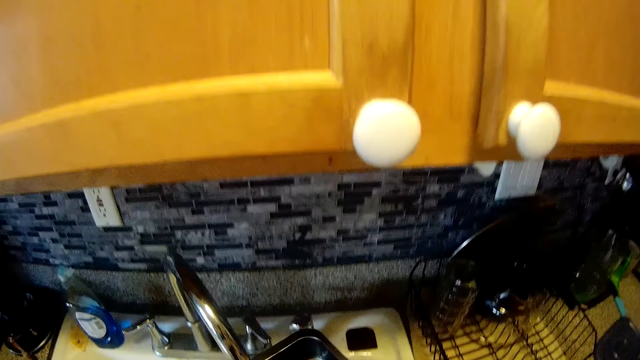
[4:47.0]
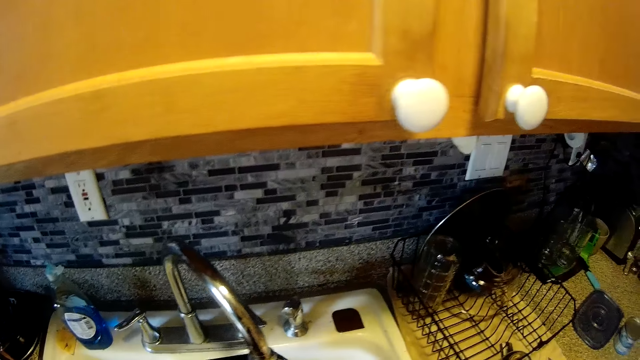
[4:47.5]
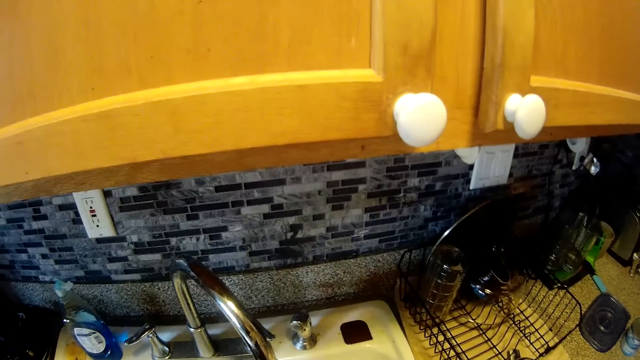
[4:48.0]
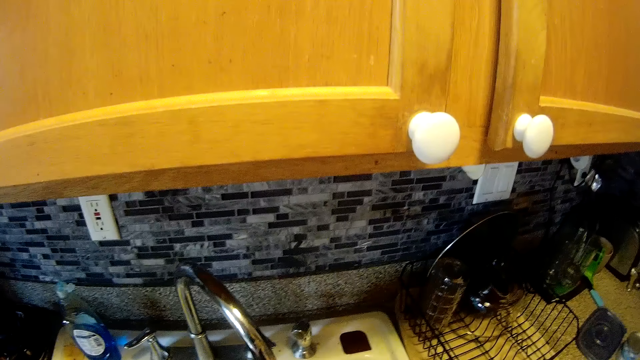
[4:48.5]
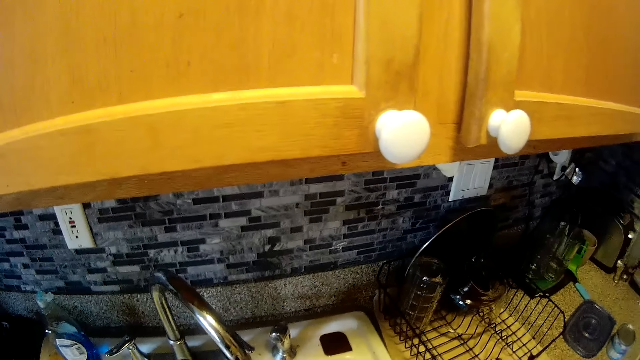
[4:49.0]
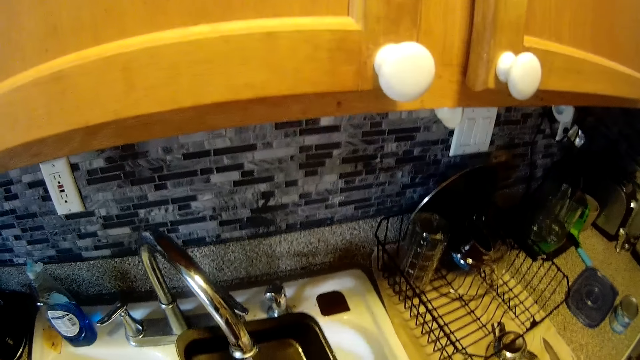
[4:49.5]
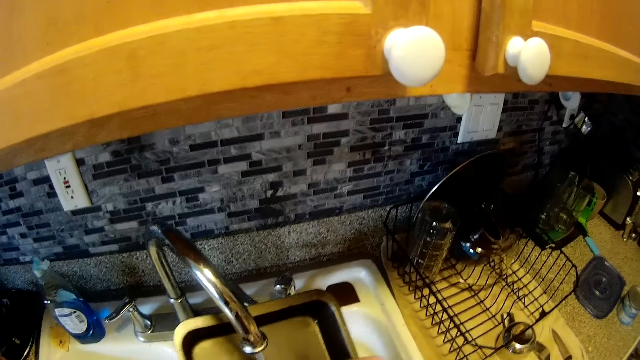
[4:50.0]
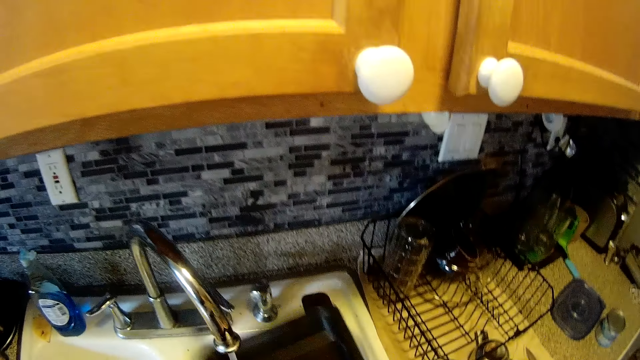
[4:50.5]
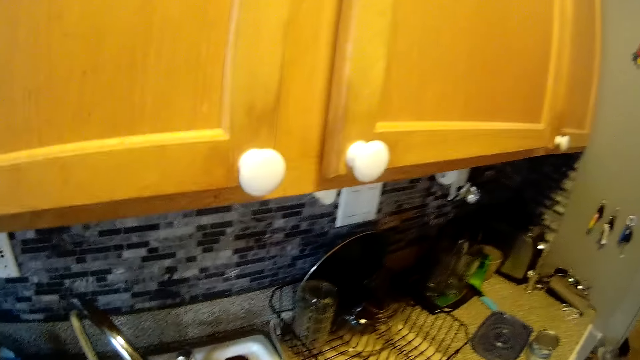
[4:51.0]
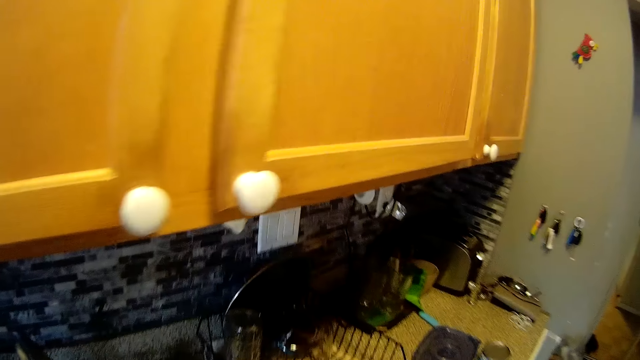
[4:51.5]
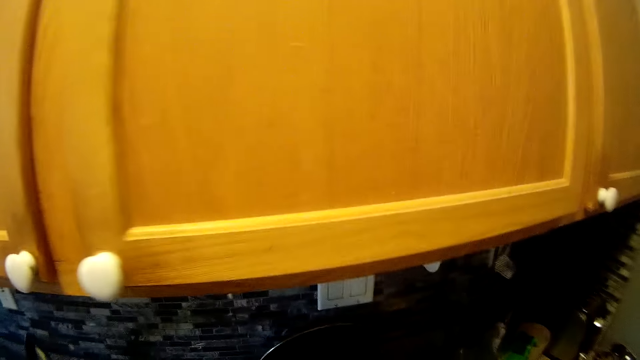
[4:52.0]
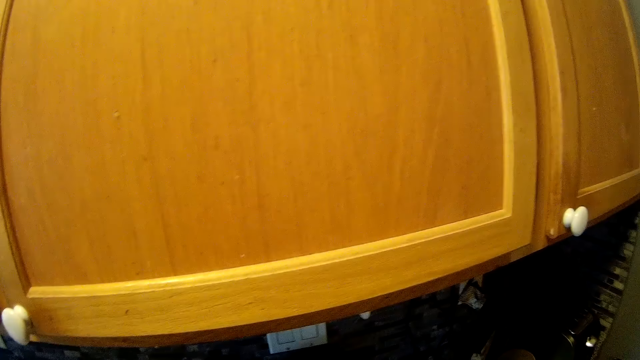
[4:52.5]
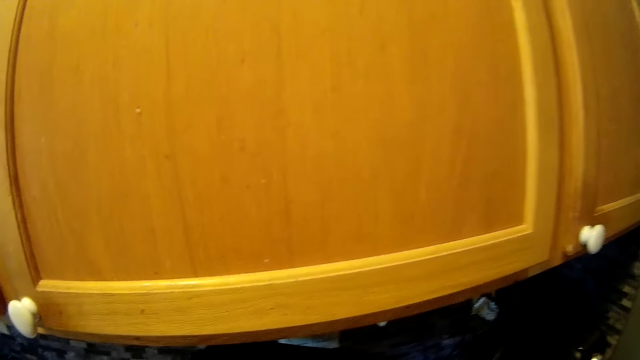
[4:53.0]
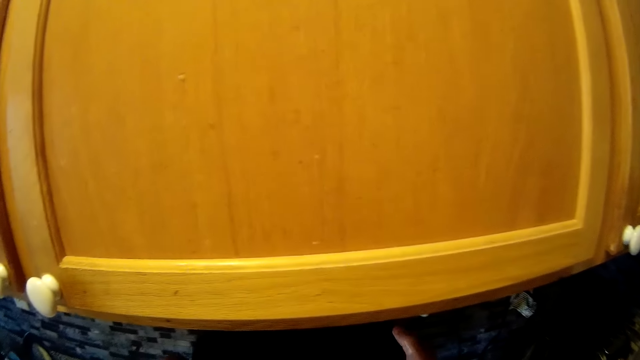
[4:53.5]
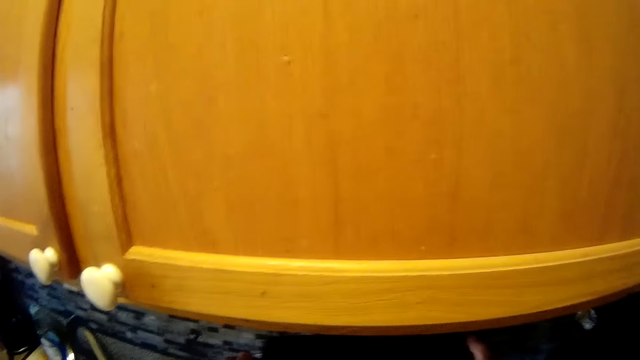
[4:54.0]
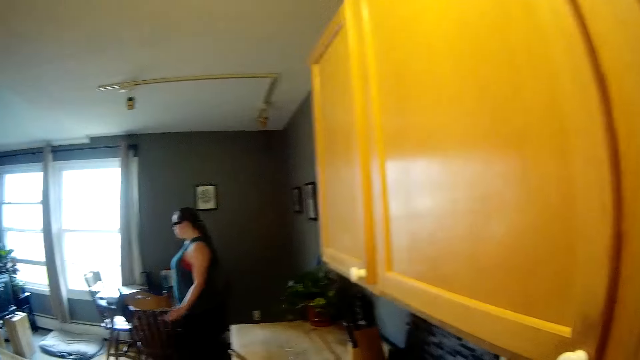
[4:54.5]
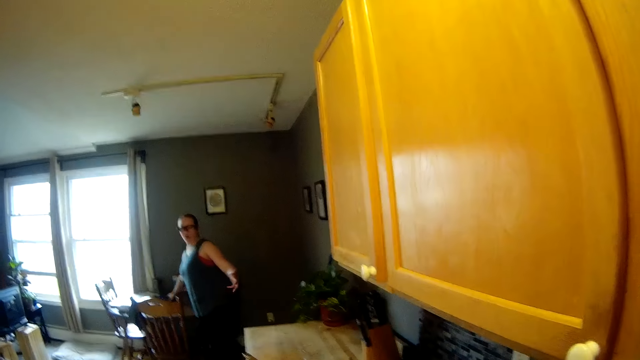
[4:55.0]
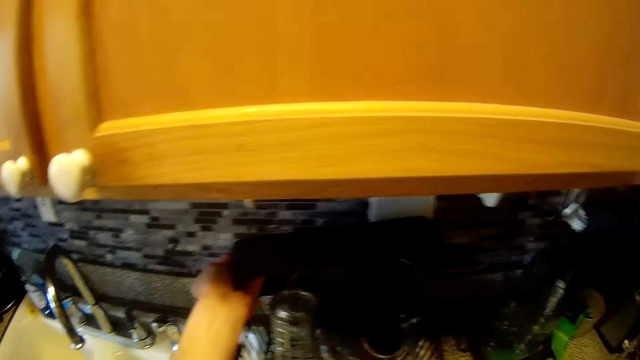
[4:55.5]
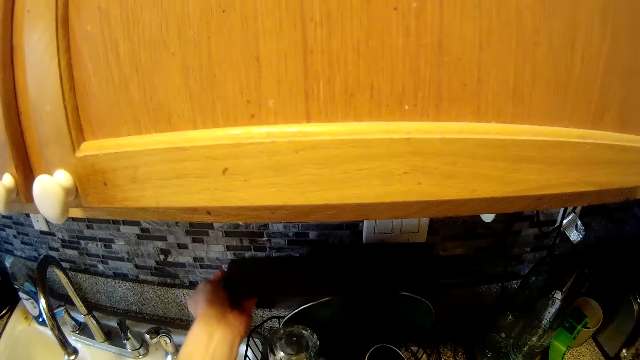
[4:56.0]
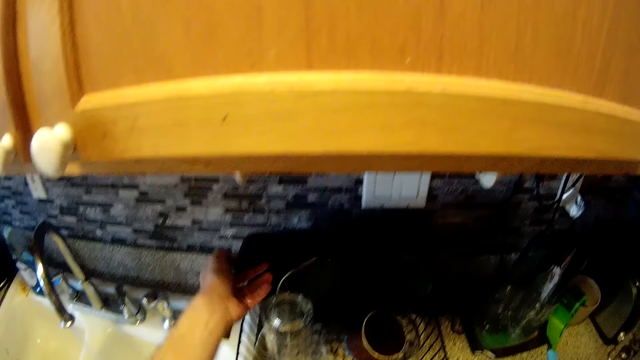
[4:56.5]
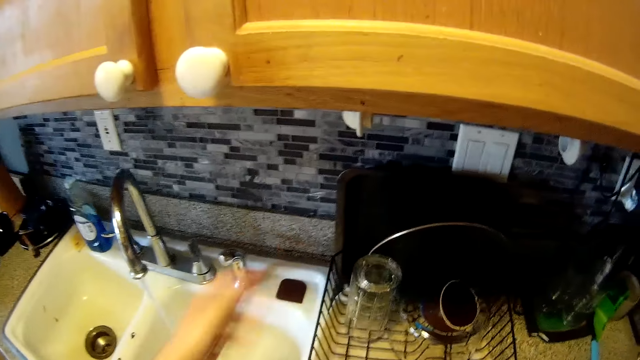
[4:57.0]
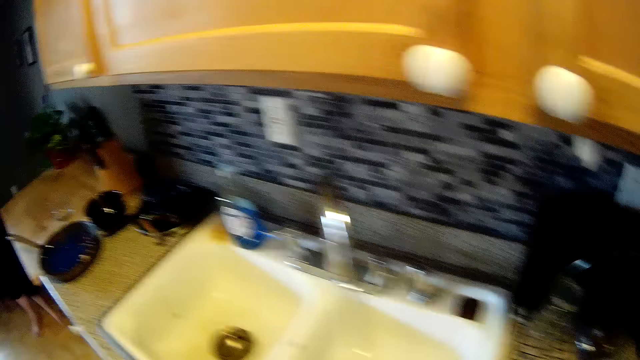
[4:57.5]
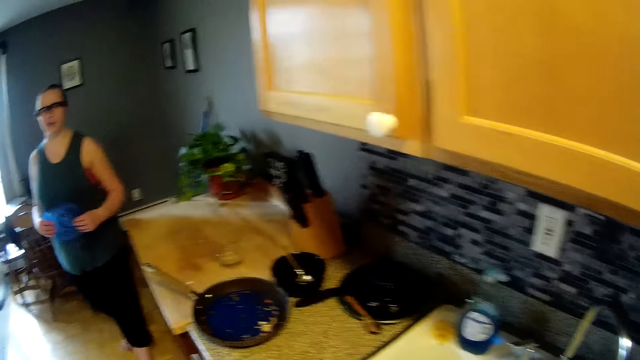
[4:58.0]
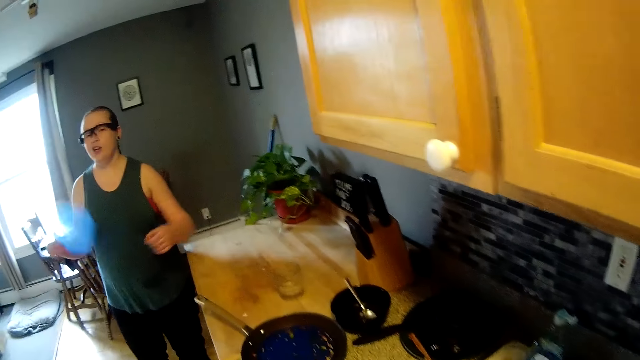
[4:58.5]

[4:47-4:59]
The camera wearer washes a pan or tray under the water from a tap in a kitchen sink. The woman talks to the camera wearer. The camera wearer talks to the woman. He places the pan in a plate rack on the kitchen countertop with his left hand.

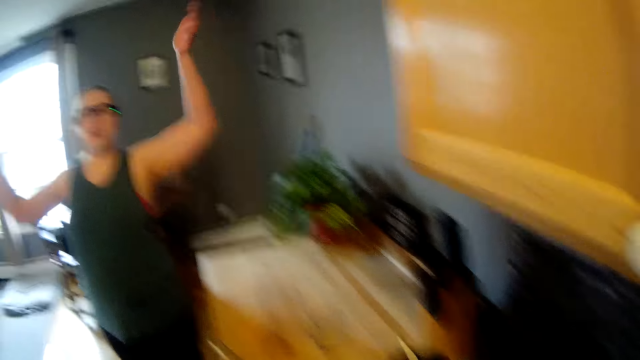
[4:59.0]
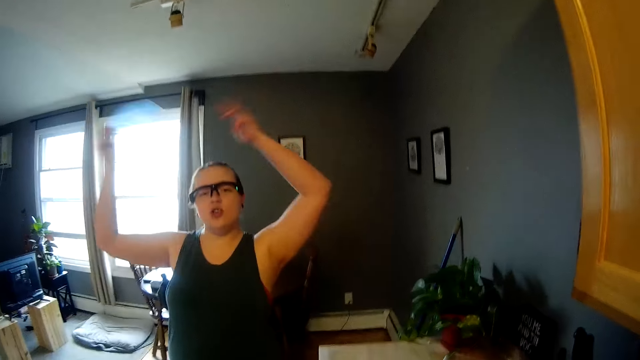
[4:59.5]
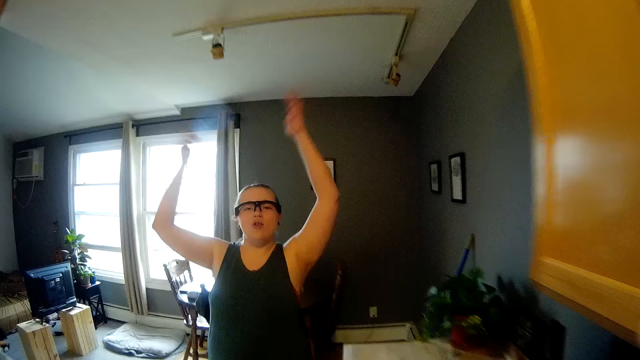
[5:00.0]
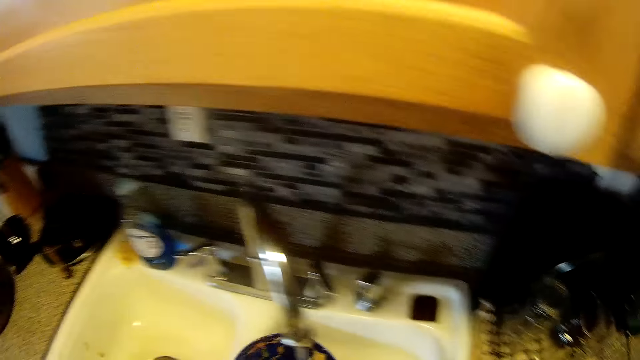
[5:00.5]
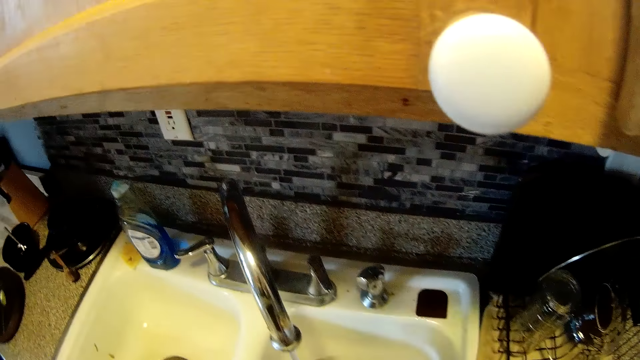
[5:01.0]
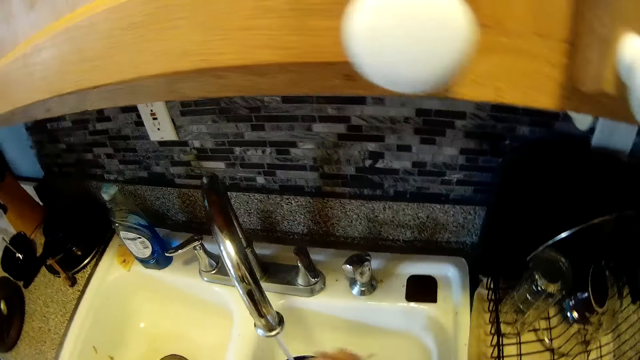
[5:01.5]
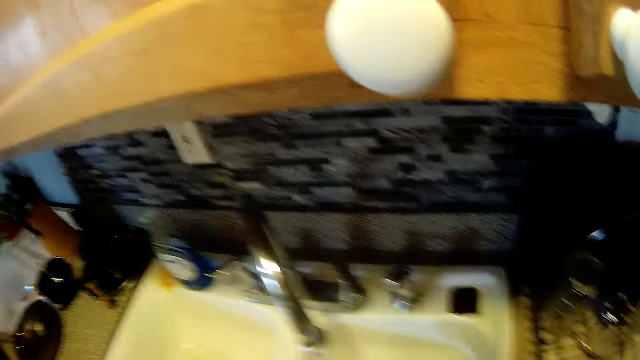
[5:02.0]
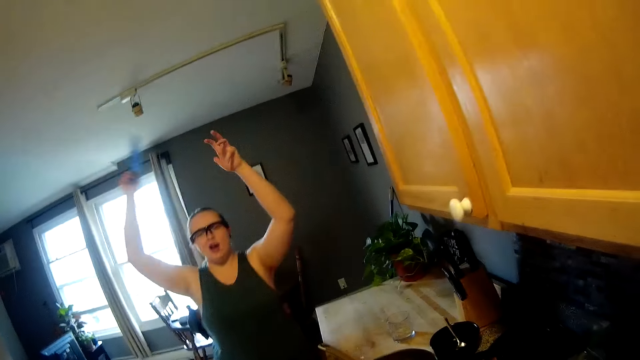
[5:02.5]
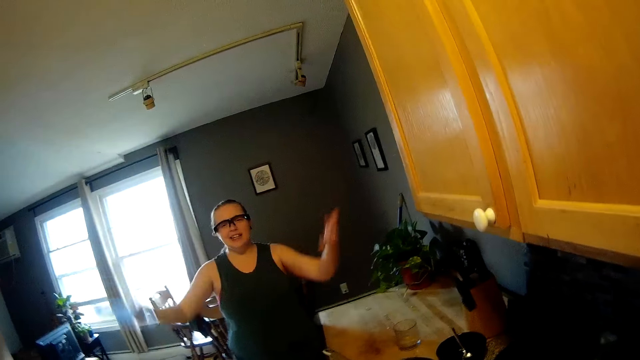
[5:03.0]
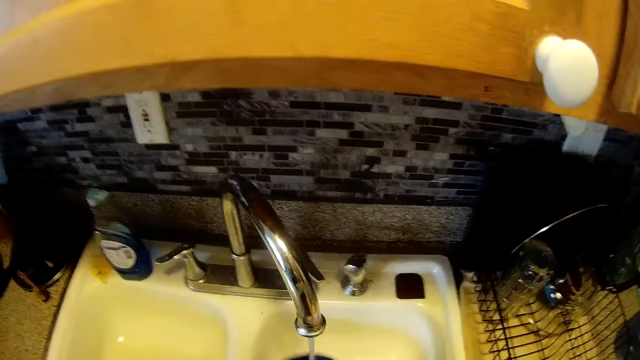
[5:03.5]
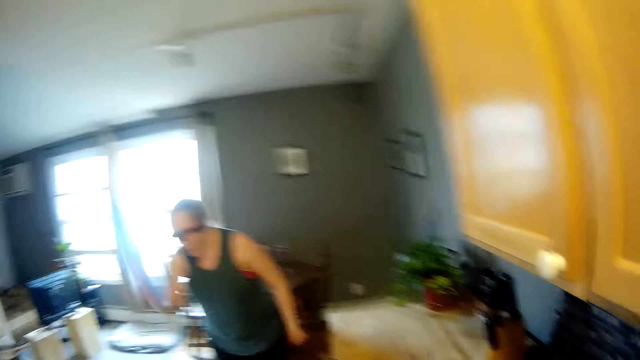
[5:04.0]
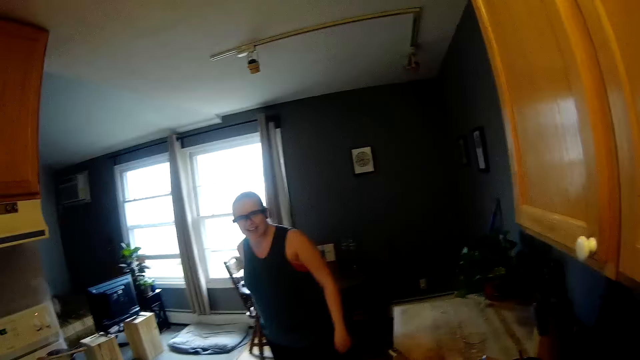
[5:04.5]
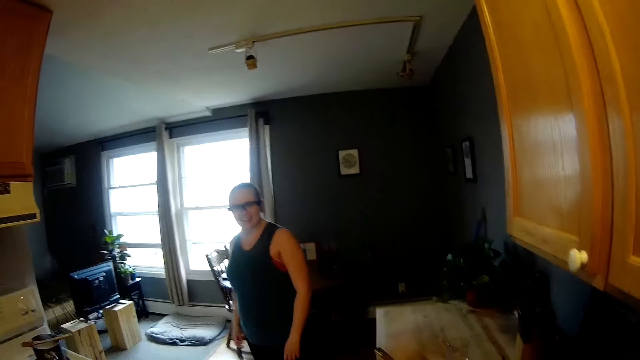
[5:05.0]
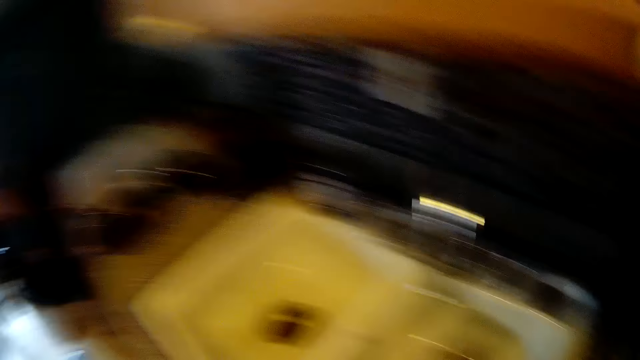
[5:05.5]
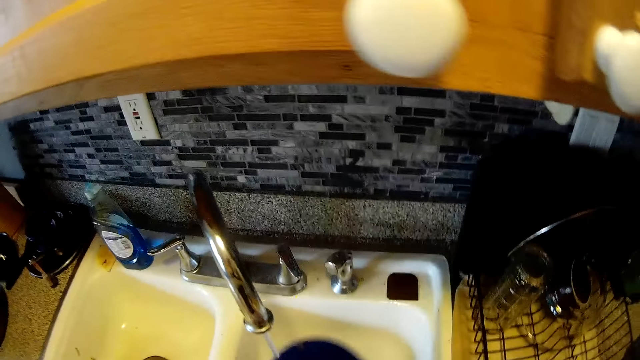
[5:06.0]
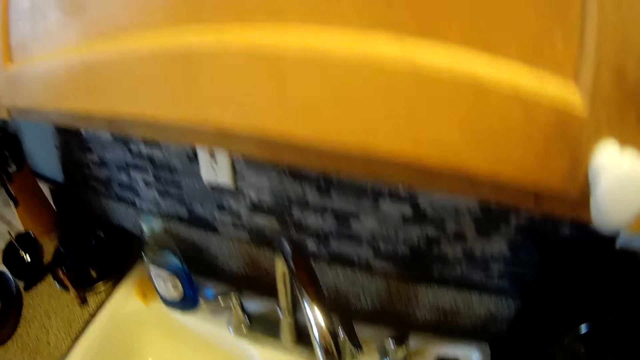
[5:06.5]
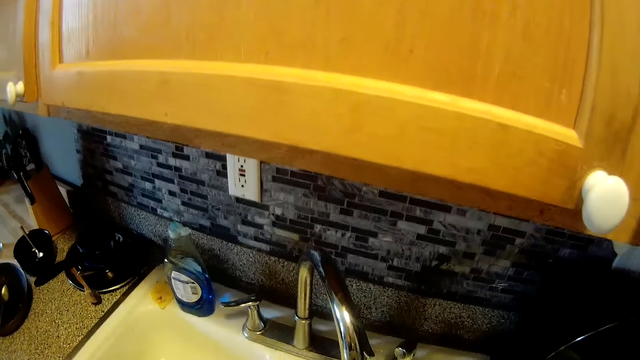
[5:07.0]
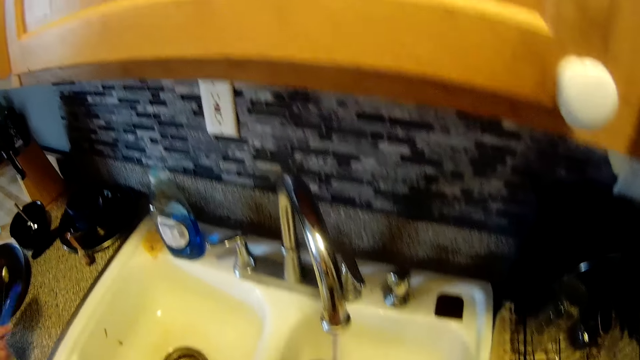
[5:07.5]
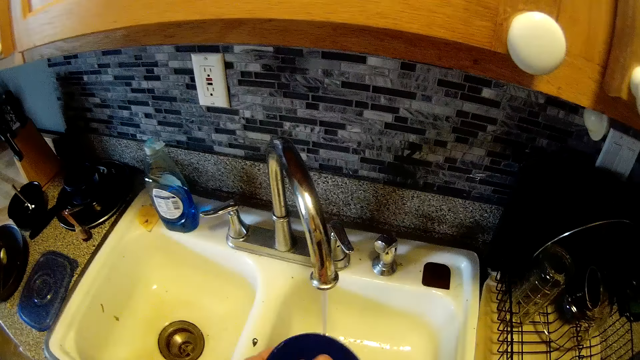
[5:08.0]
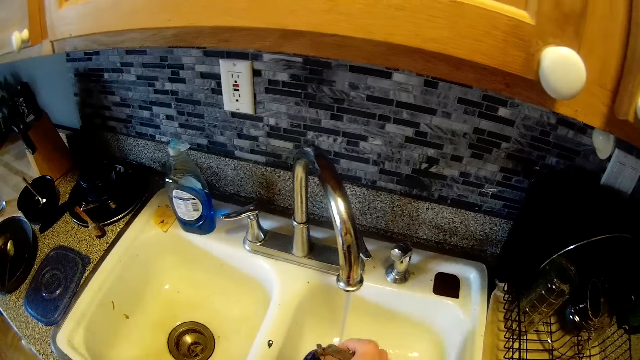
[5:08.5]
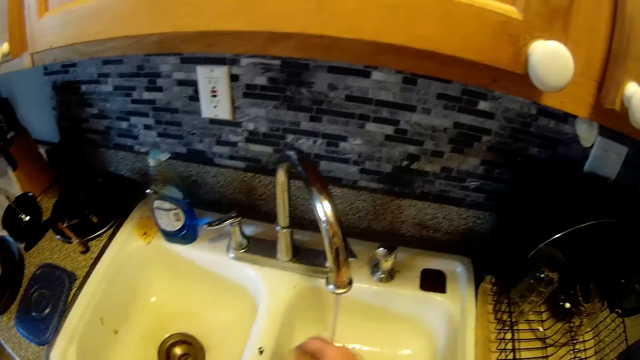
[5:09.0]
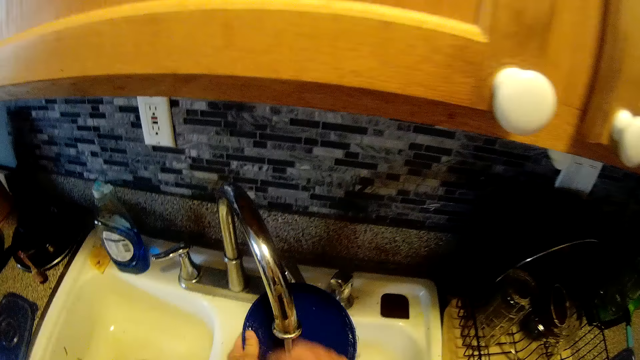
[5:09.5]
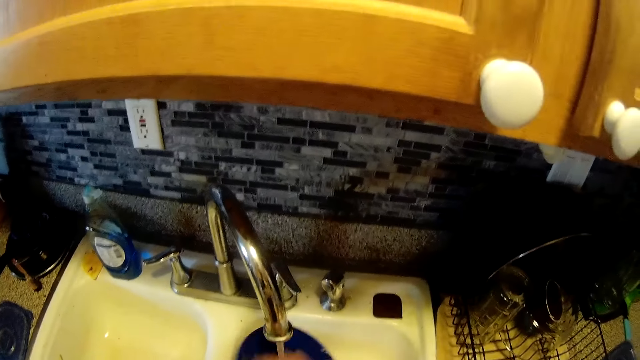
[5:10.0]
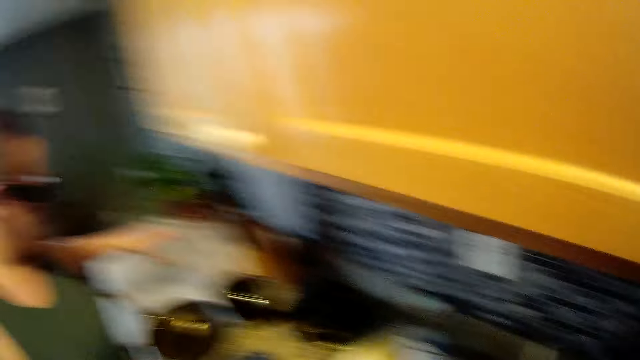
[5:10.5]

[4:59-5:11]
The camera wearer talks to a woman. He washes a blue plate under the water from the tap in the kitchen sink with a sponge in his right hand. He washes a lid. He washes the blue plate under the water from the tap in the kitchen sink with the sponge in his right hand.
